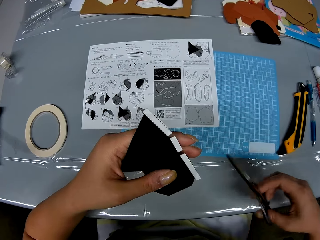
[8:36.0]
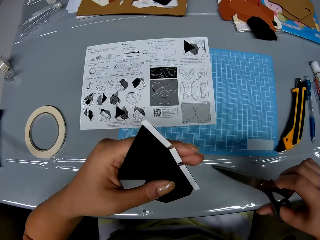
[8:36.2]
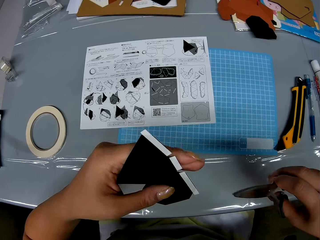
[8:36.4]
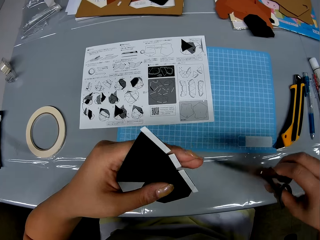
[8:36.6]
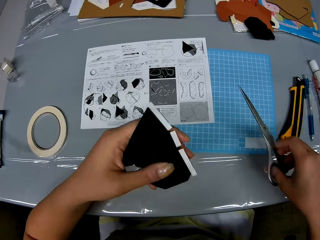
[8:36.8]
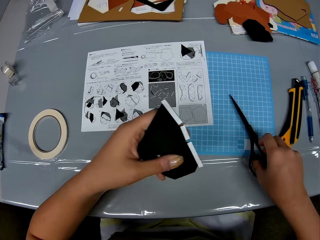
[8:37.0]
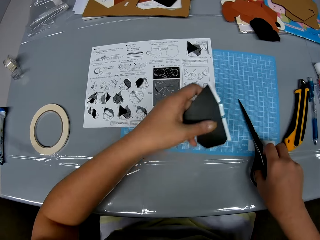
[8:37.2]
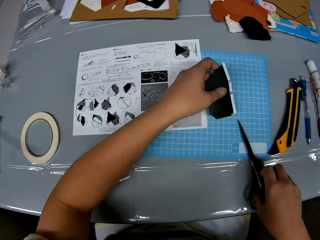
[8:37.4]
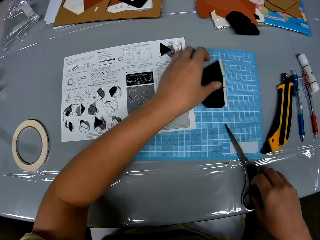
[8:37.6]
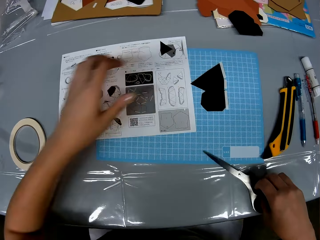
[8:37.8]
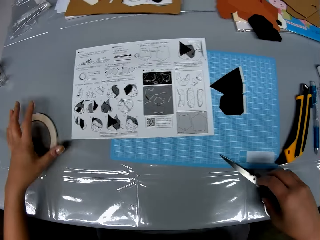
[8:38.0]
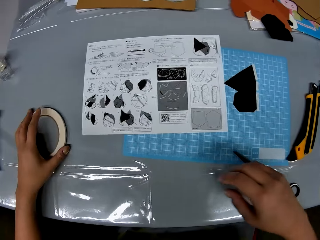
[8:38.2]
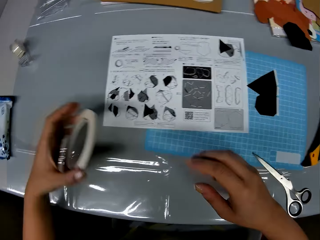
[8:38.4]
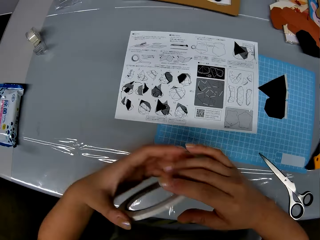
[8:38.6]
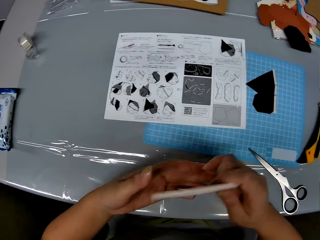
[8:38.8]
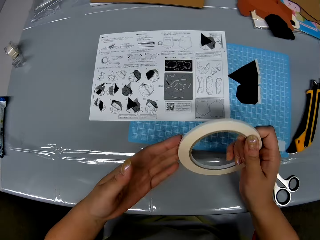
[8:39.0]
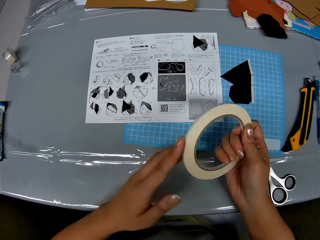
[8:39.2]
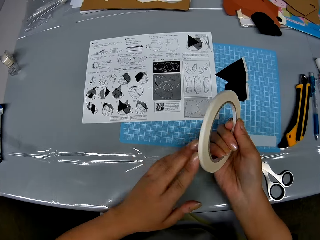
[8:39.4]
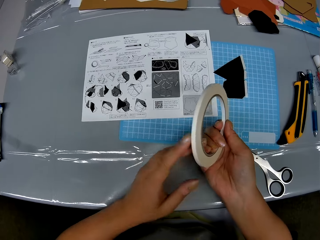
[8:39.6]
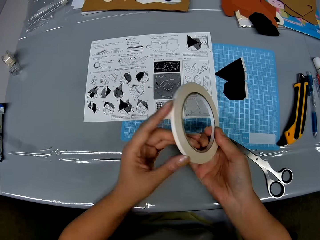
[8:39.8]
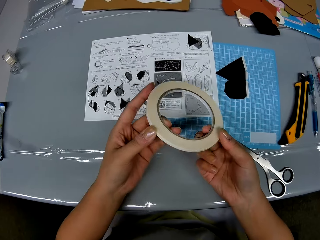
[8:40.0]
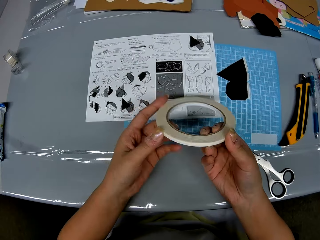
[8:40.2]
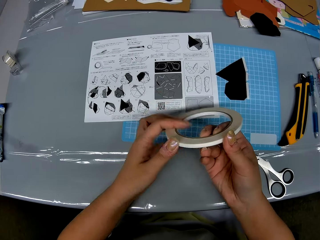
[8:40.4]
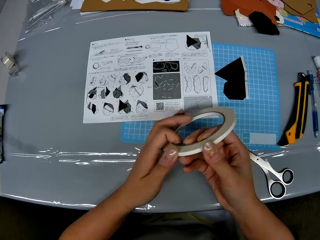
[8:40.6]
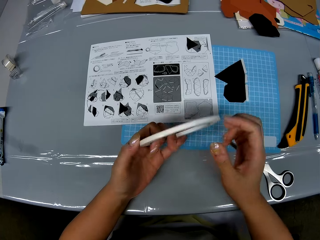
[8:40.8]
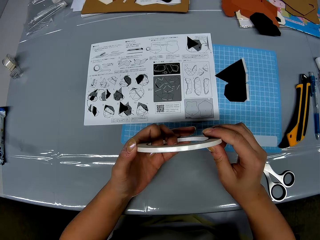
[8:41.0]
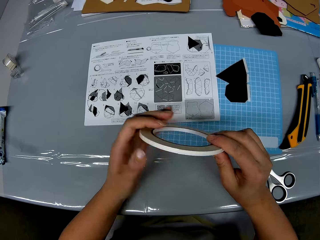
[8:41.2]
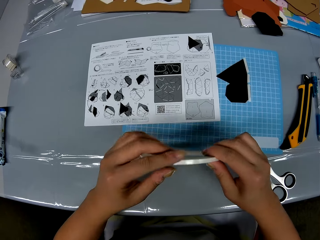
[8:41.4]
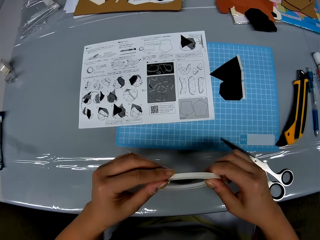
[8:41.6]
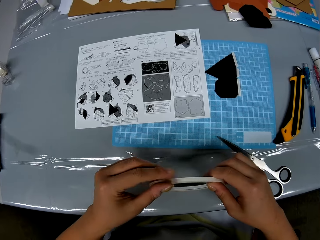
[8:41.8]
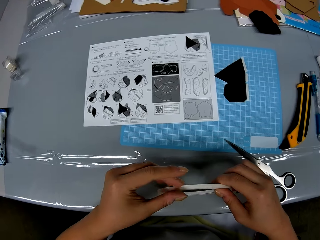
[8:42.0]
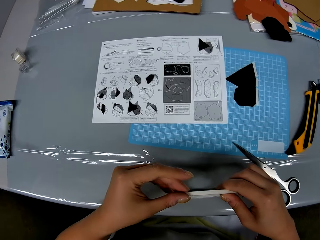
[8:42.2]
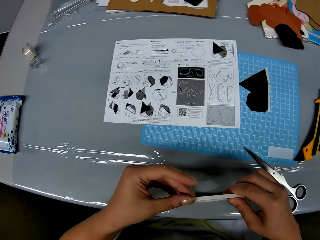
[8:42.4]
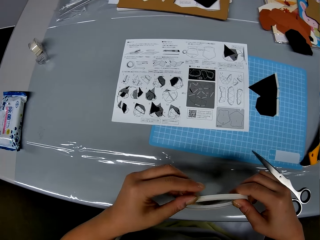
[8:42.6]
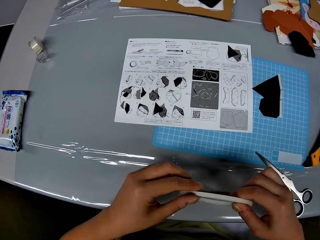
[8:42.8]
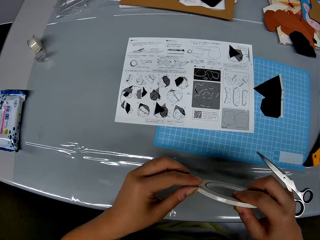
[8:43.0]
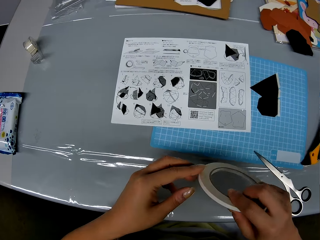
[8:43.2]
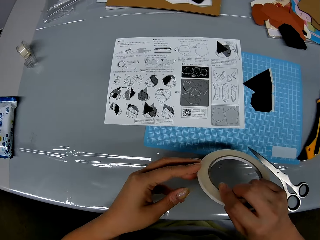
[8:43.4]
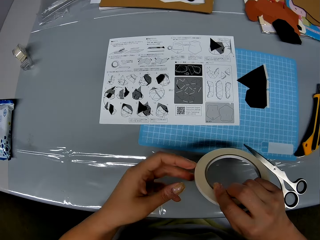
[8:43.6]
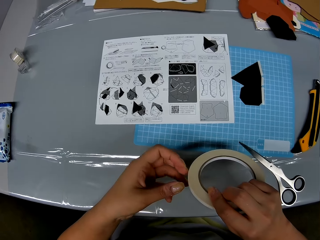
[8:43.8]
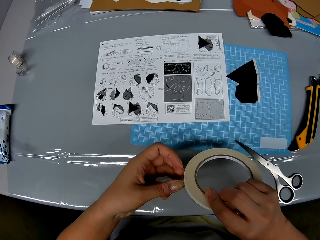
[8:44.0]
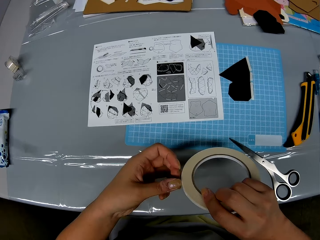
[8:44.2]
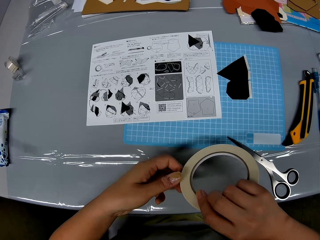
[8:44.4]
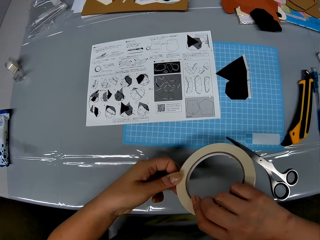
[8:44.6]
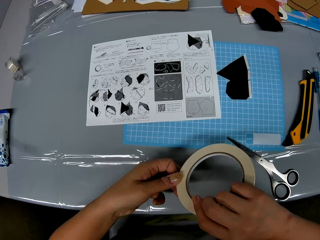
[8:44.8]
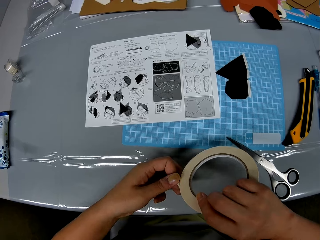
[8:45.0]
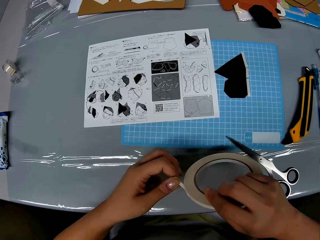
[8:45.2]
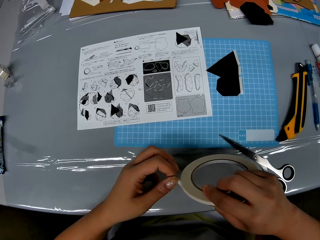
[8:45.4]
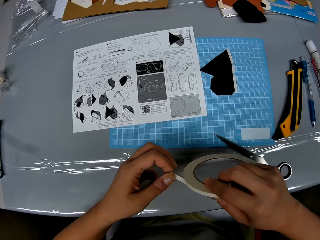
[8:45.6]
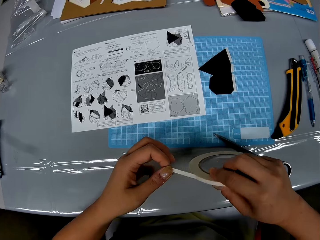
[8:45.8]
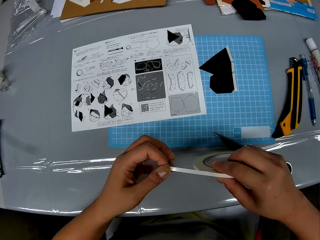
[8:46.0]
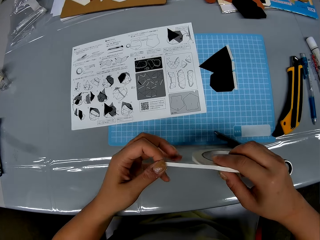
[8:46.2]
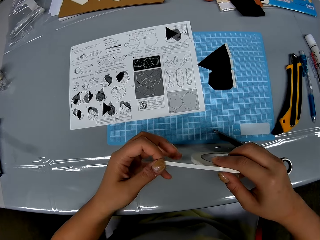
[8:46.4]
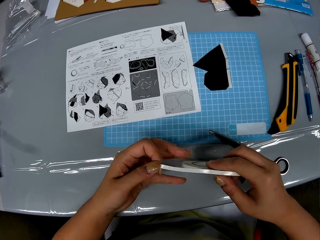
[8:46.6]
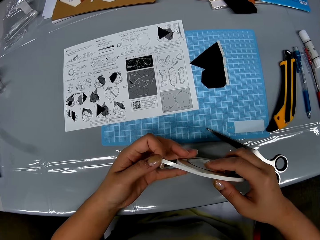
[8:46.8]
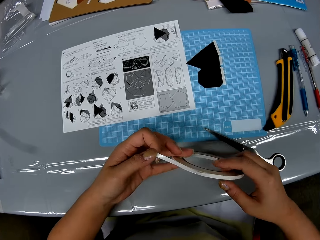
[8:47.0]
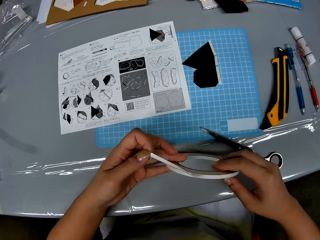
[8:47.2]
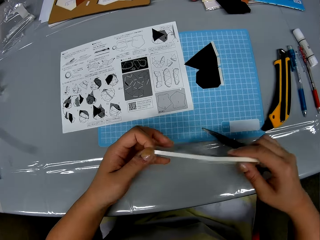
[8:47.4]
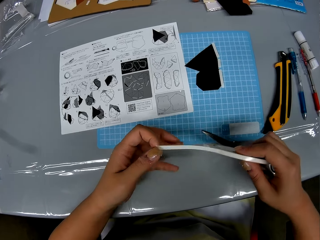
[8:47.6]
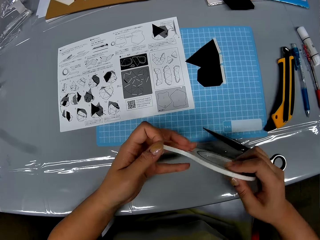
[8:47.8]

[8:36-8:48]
The camera wearer picks the scissors on the table with her right hand. She drops the scissors on the table with her right hand and drops the black shape piece on the table with her left hand. She picks the adhesive tape or masking tape roll on the table with her left hand. She unrolls the adhesive tape with her hands. She holds the masking tape with both hands. She peels the masking tape off the roll.

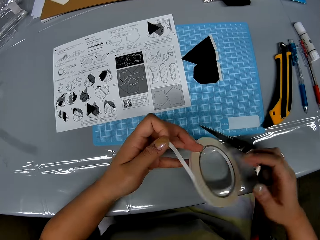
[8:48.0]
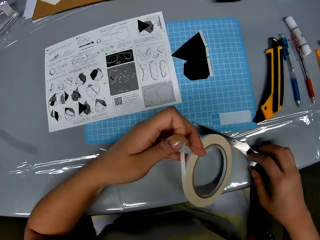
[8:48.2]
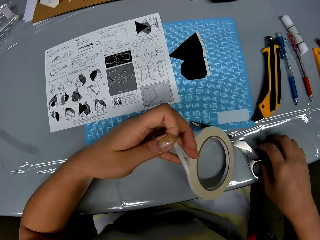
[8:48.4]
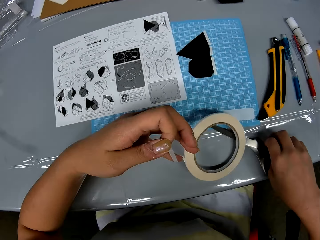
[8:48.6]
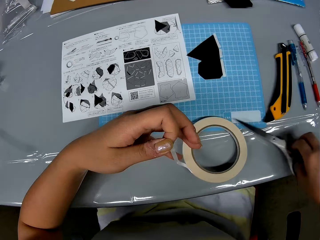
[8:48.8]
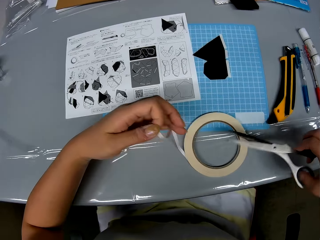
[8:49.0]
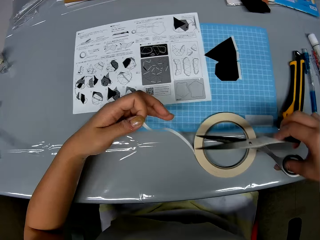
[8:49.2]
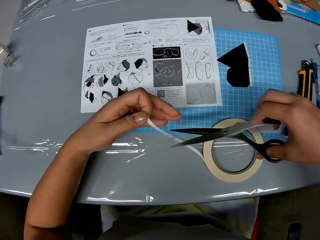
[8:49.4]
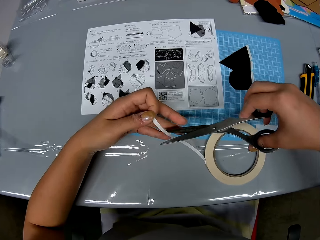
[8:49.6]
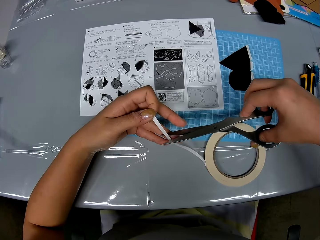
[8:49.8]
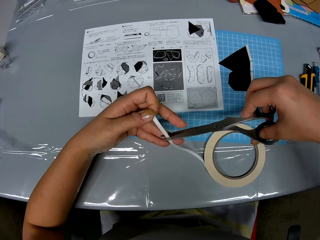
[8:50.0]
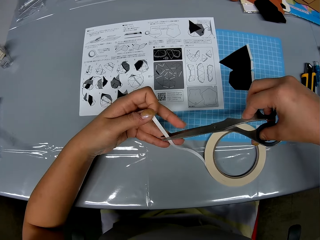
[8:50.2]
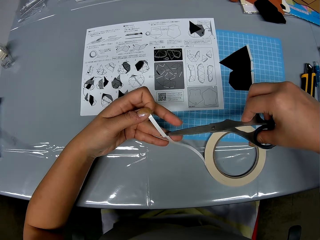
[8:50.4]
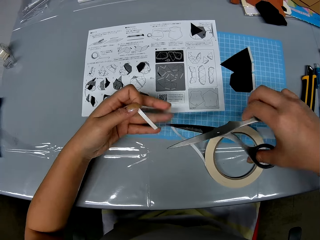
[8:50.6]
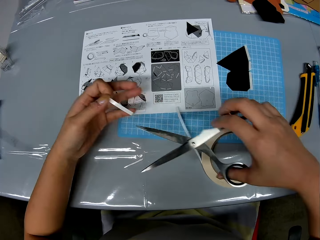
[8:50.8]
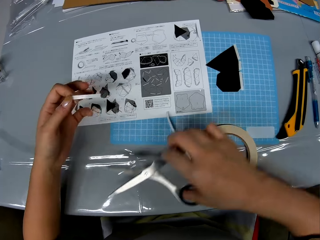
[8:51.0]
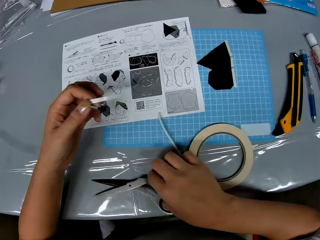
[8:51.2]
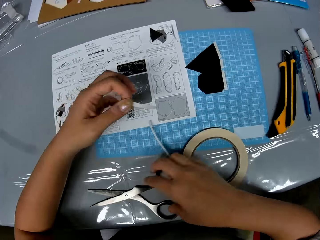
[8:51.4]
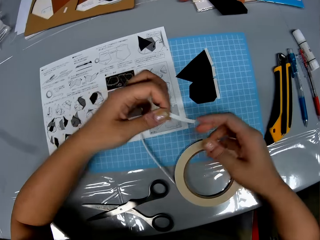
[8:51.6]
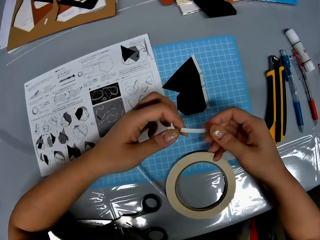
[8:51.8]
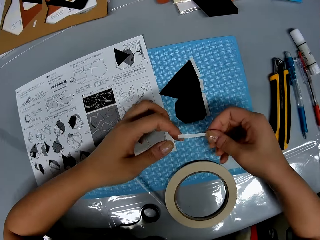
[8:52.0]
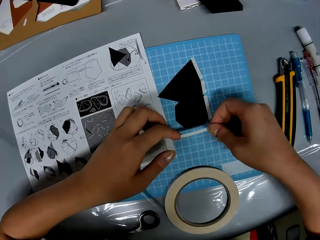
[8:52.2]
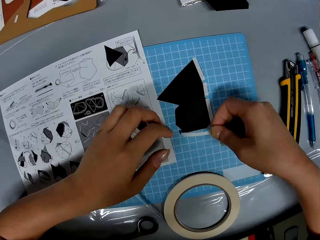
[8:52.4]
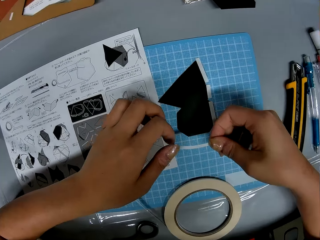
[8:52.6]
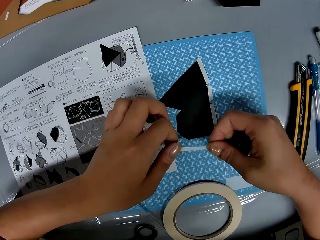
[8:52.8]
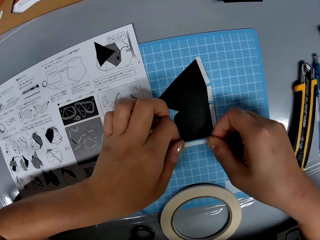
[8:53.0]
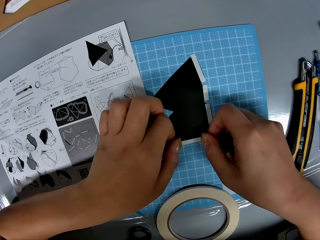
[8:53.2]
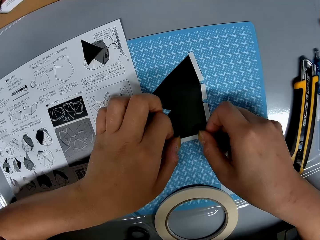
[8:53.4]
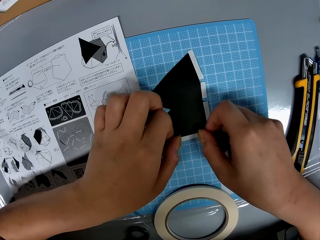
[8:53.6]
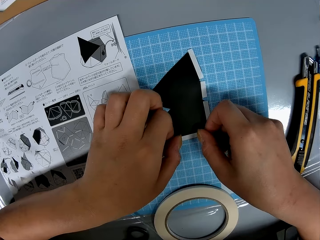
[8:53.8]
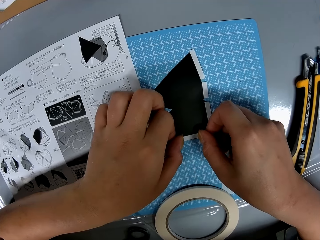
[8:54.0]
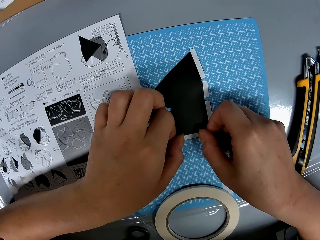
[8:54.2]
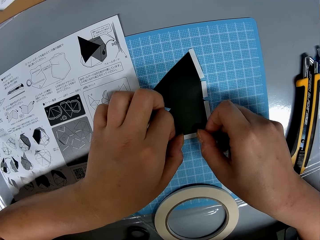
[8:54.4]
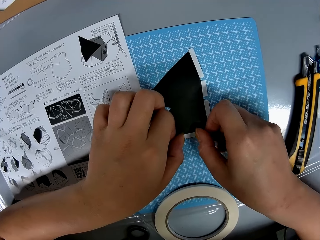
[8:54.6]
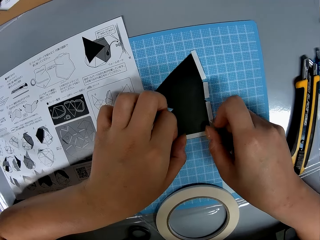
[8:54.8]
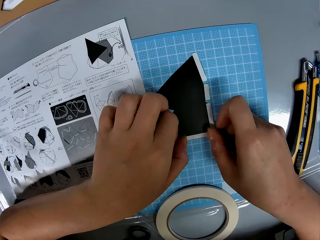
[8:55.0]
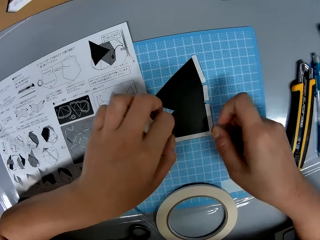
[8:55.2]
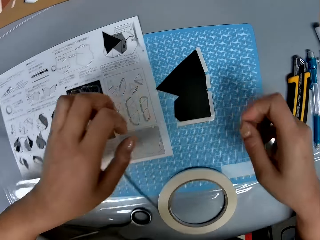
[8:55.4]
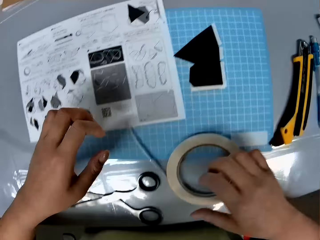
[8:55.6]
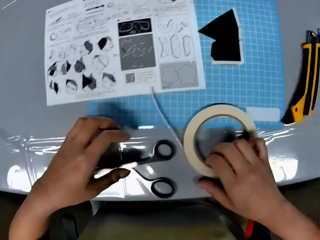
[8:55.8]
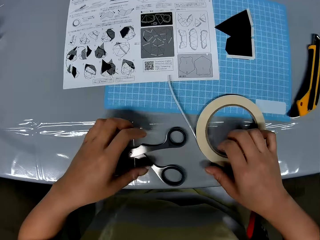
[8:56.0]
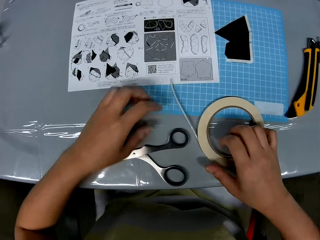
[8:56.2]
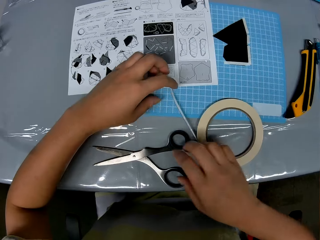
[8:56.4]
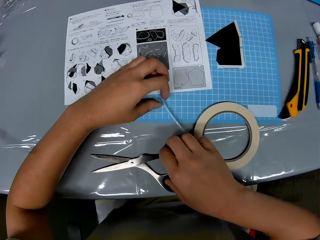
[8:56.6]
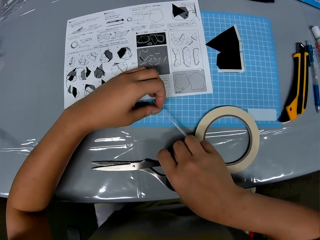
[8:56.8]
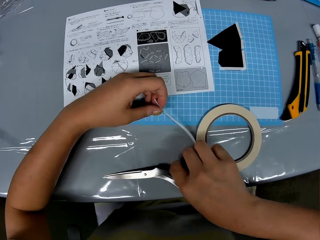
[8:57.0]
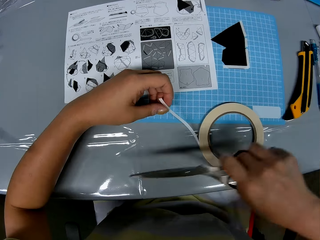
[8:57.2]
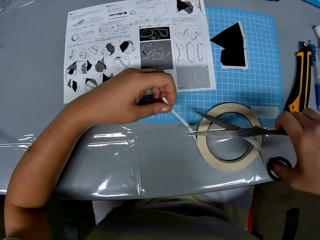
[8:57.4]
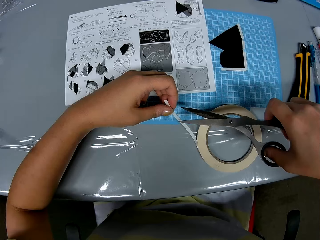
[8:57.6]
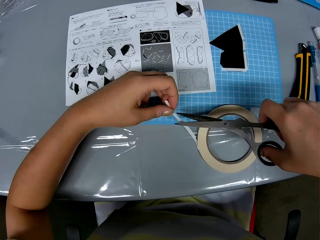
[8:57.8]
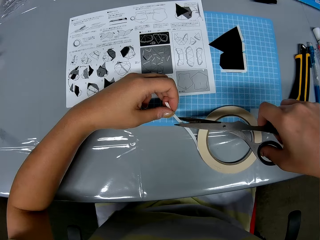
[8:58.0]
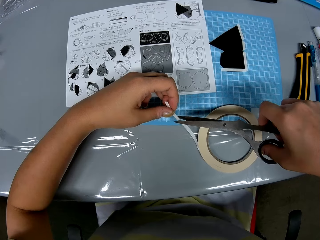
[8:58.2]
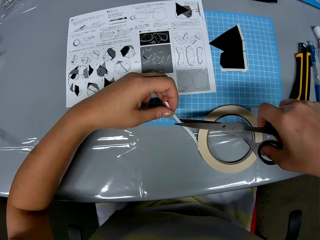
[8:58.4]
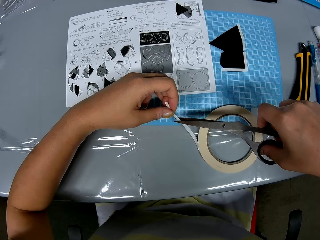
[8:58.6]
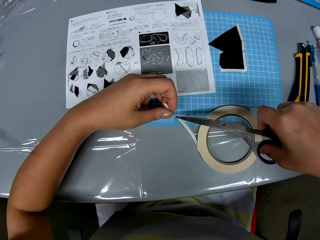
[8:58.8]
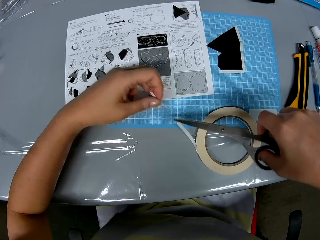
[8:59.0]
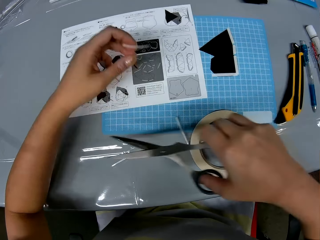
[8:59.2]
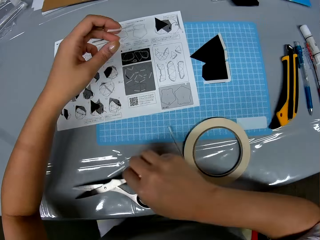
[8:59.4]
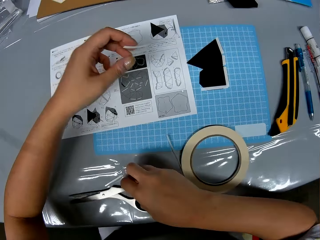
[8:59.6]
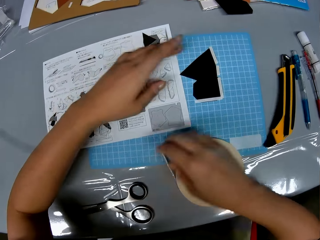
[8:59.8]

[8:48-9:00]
The camera wearer picks the scissors on the table with her right hand. She cuts the adhesive tape with the scissors. She drops the scissors on the table with her right hand. She puts the piece of adhesive tape on the black shape piece with her hands. She picks the scissors on the table with her right hand and holds the adhesive tape with her left hand. She cuts the adhesive tape with the scissors.
